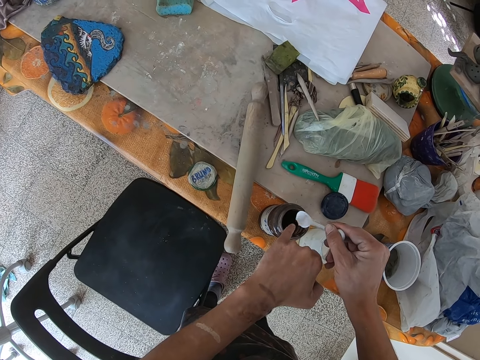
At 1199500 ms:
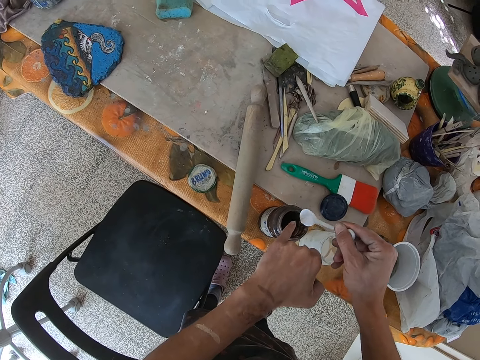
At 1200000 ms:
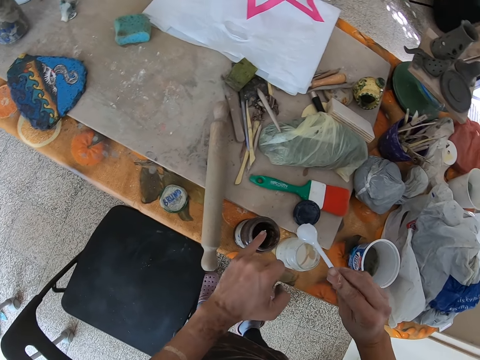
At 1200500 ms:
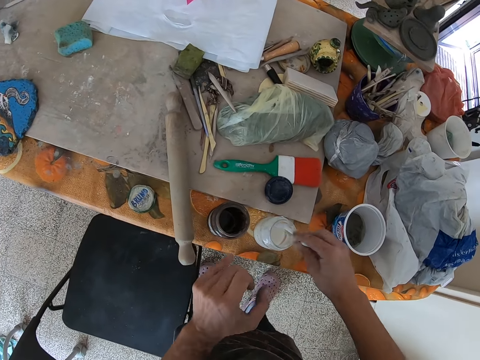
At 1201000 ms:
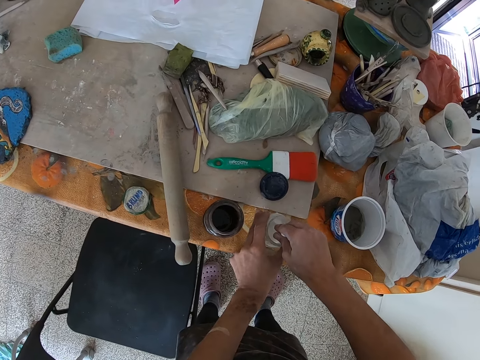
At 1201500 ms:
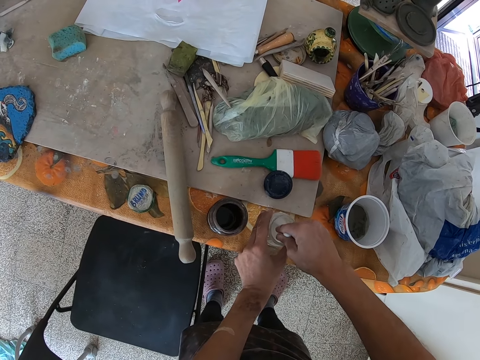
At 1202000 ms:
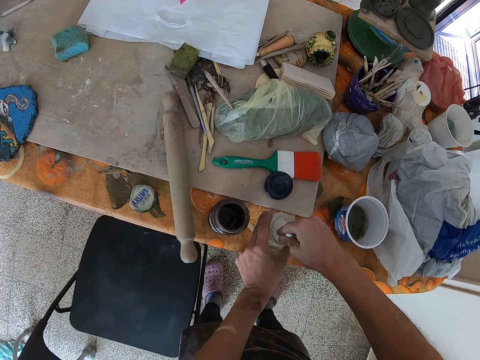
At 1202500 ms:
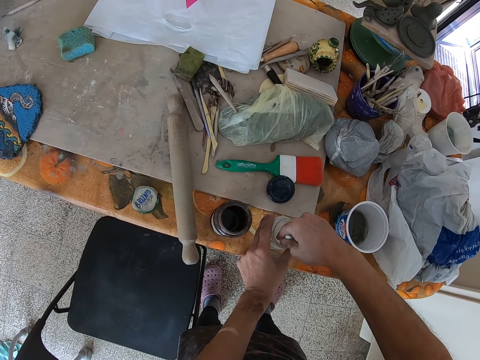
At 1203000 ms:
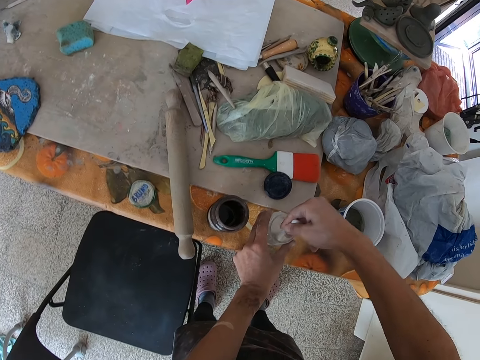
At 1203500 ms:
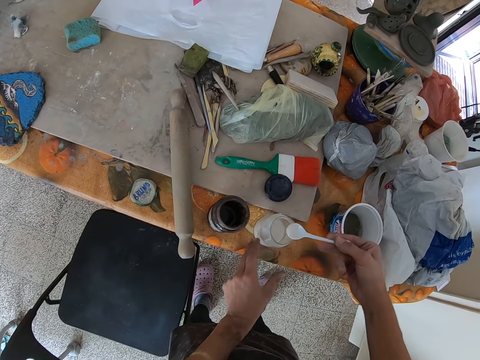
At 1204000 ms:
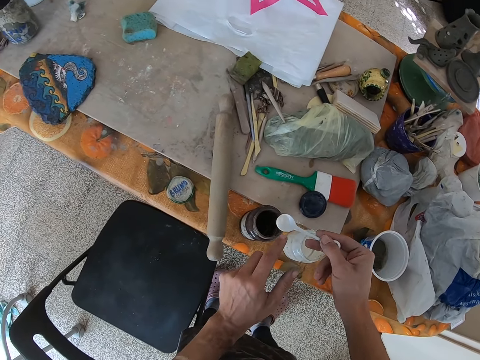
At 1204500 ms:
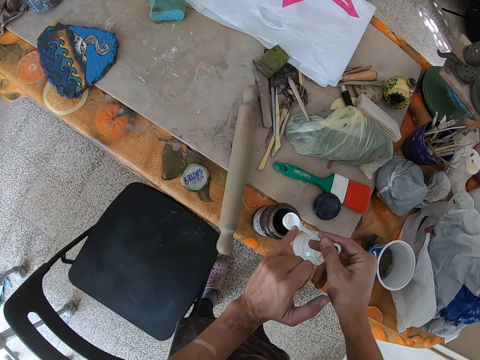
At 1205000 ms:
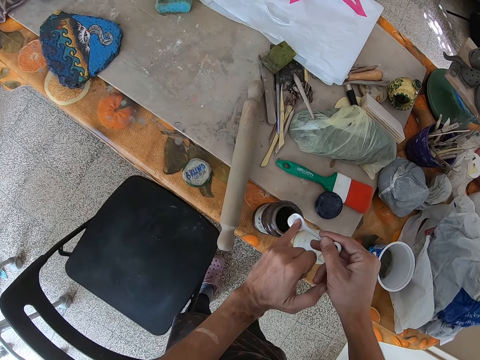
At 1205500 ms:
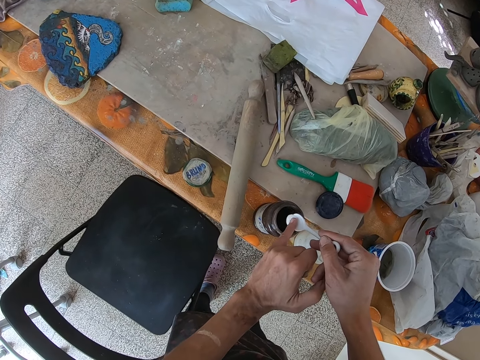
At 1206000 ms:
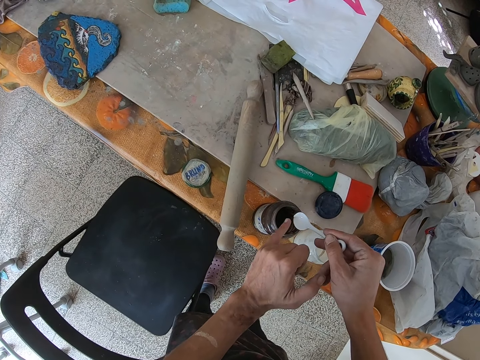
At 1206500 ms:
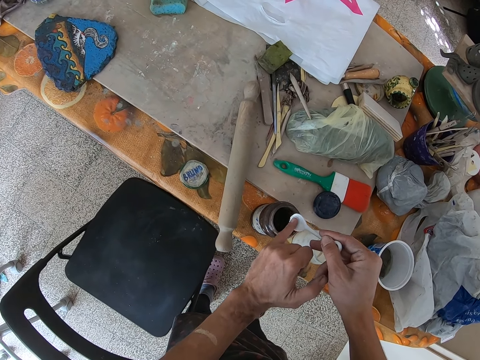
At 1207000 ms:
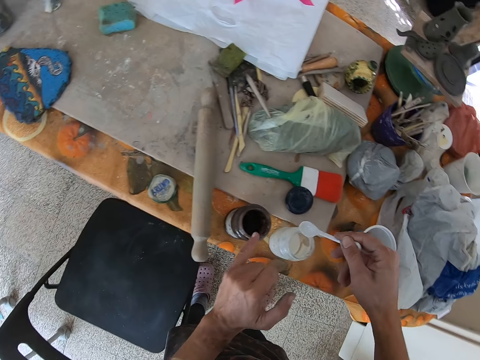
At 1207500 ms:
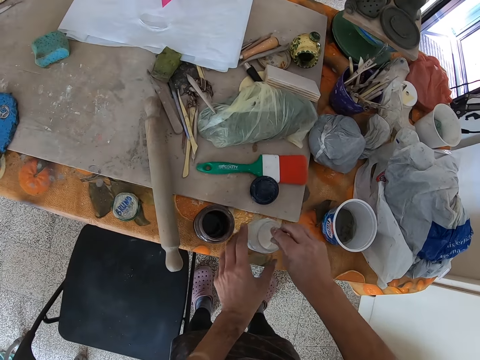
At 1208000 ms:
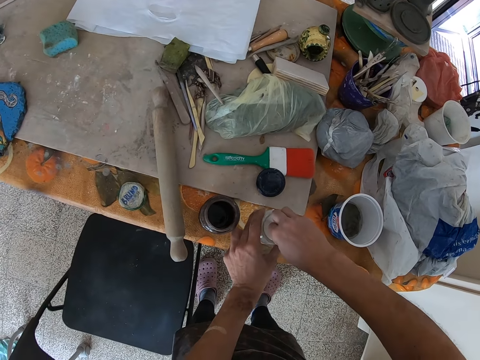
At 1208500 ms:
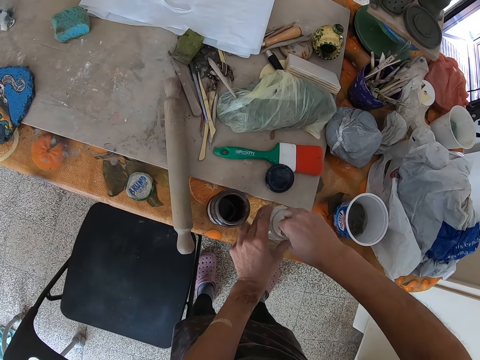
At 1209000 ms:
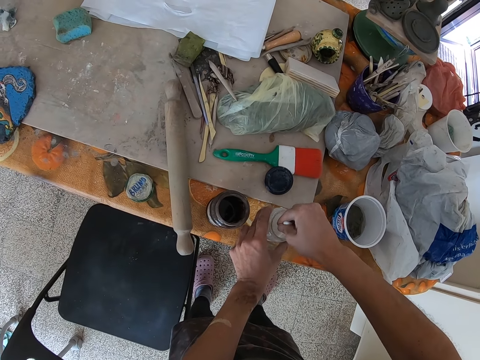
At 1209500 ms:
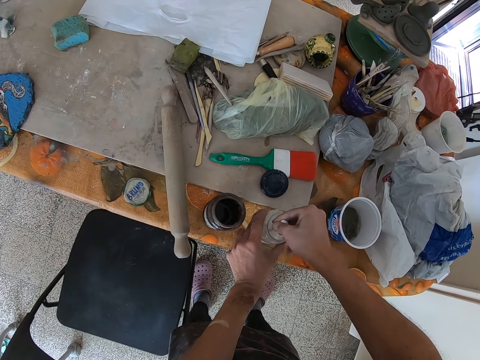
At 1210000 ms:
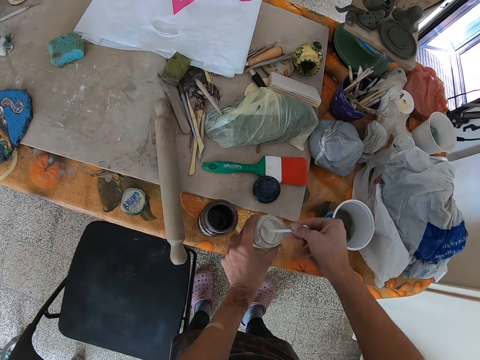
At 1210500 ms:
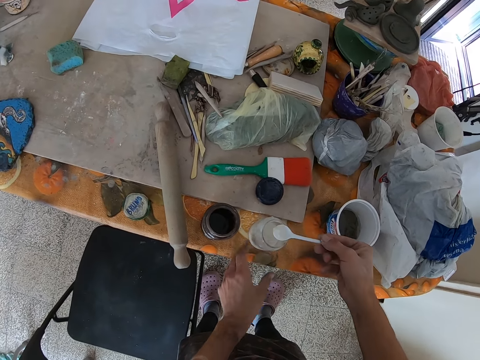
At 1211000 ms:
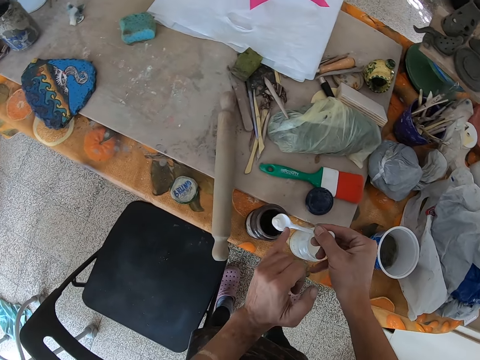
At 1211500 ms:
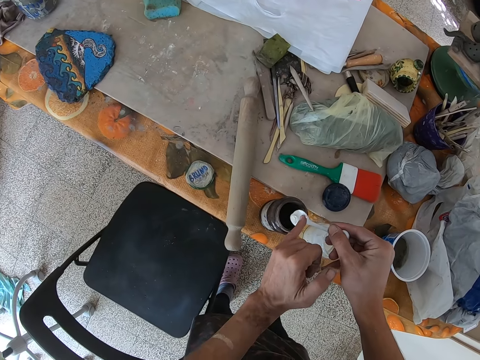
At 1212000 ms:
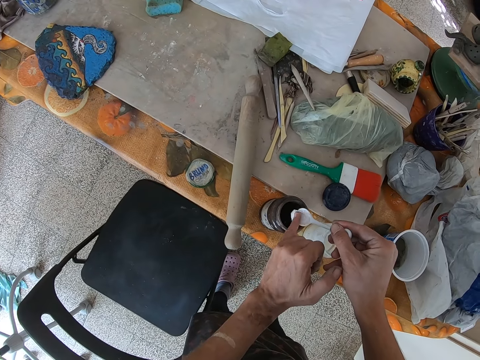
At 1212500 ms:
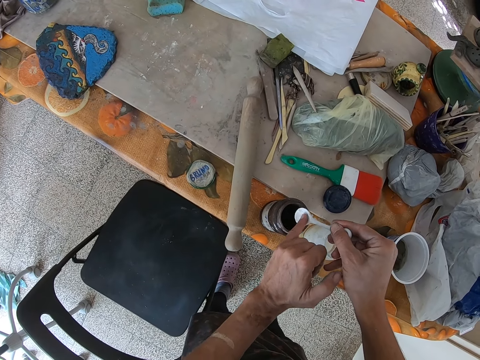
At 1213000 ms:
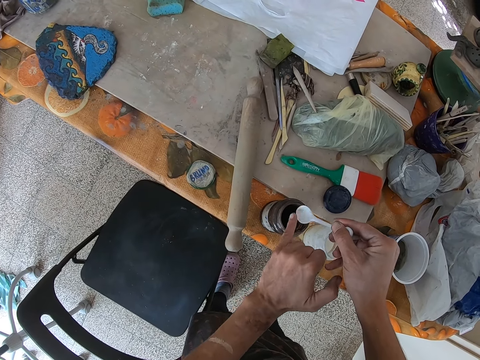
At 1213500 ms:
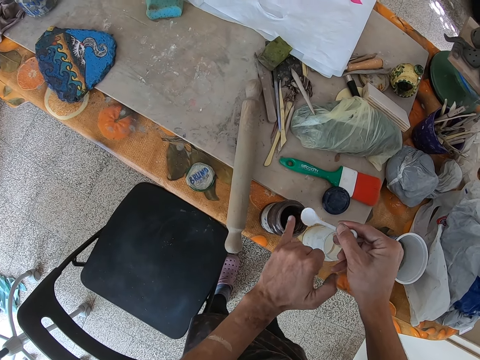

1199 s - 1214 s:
The camera wearer looks at the spoon. She dips the spoon in the tin. She scoops paint from the jar with the spoon in her right hand. She holds the tin with the left hand. She stretches the little finger. She puts the paint in the spoon in her right hand into the paint jar on the table with her left hand. She removes something from the spoon with a finger. She dips the spoon in the tin. She holds the tin with the left hand. She scoops paint from the jar with the spoon in her right hand. She puts the paint in the spoon in her right hand into the paint jar on the table with her left hand. She removes something from the spoon with a finger.

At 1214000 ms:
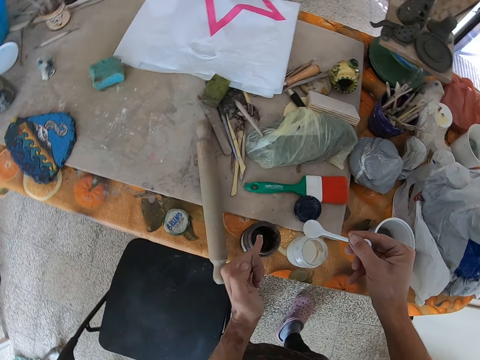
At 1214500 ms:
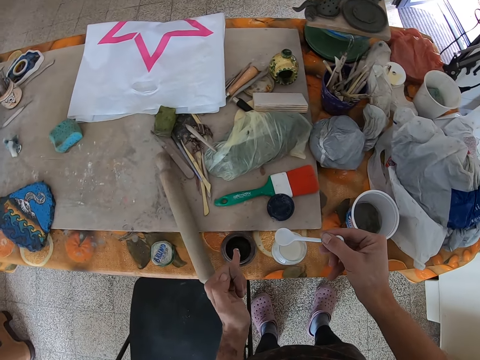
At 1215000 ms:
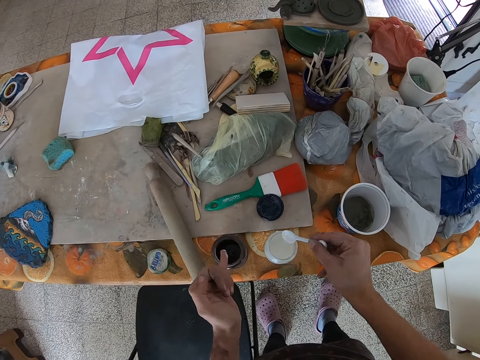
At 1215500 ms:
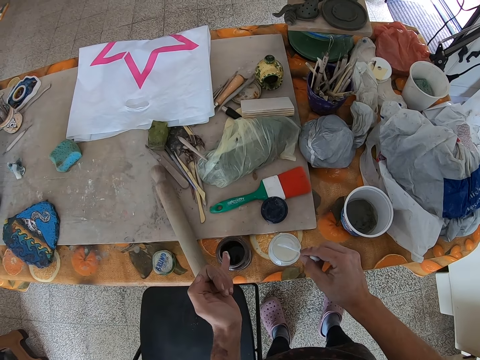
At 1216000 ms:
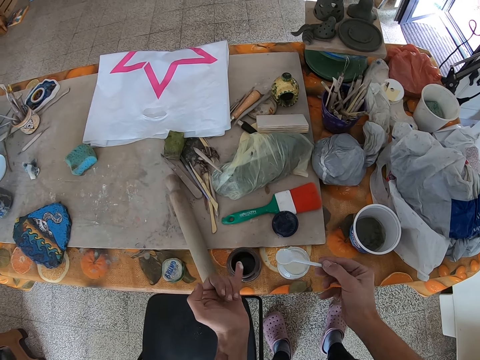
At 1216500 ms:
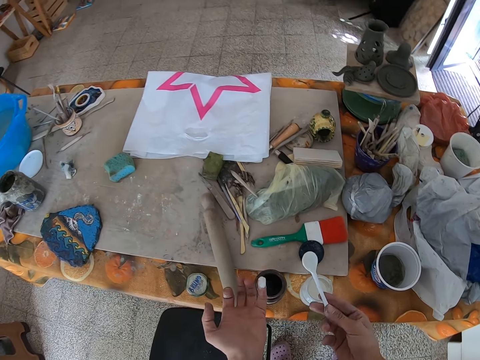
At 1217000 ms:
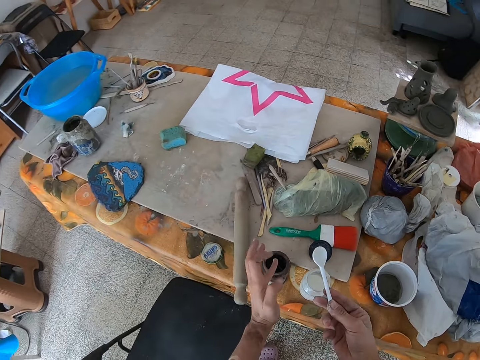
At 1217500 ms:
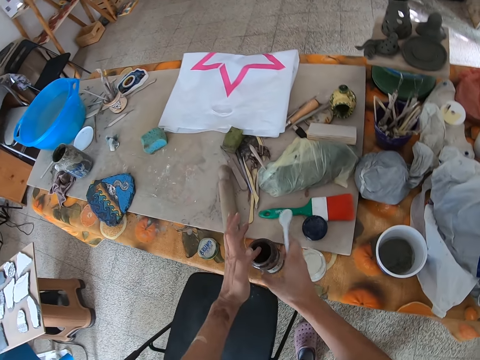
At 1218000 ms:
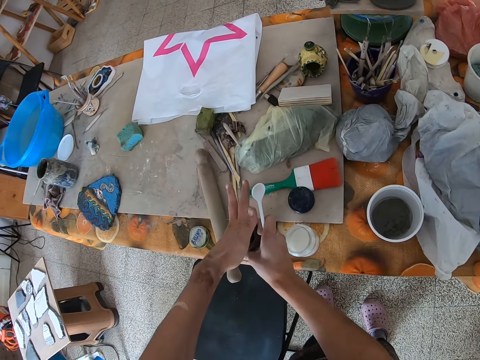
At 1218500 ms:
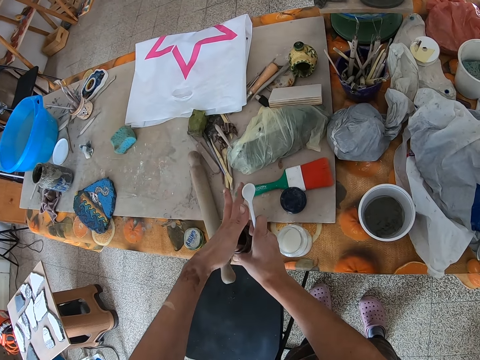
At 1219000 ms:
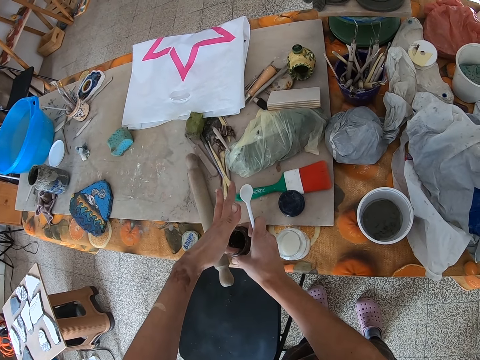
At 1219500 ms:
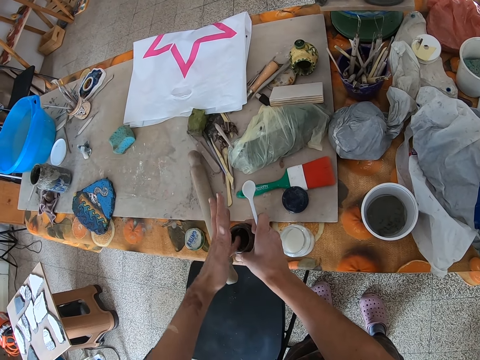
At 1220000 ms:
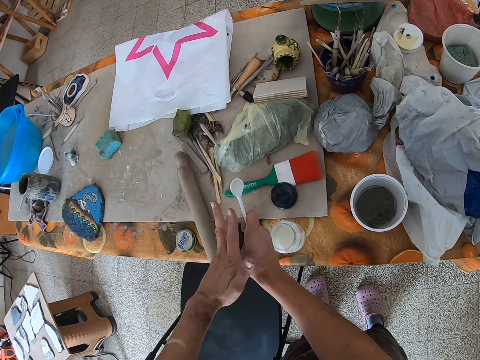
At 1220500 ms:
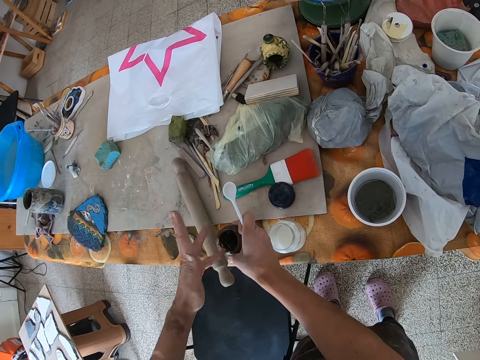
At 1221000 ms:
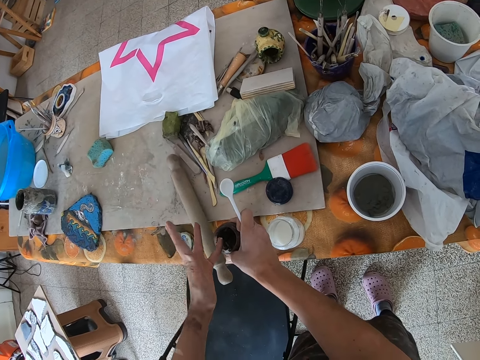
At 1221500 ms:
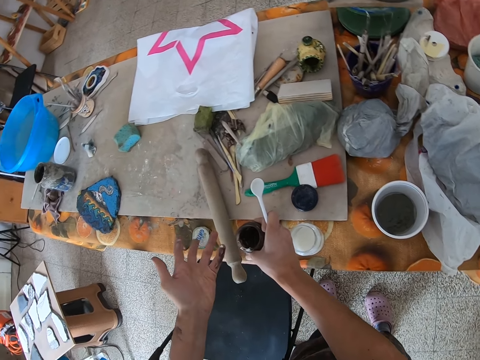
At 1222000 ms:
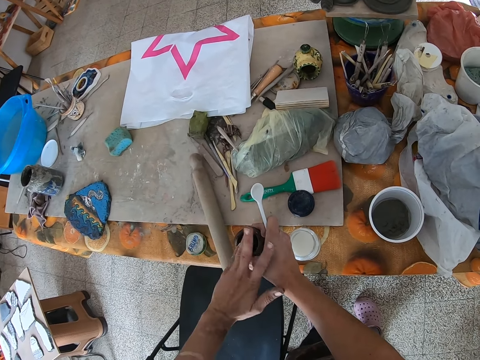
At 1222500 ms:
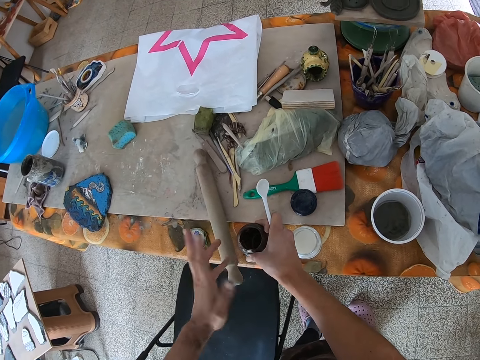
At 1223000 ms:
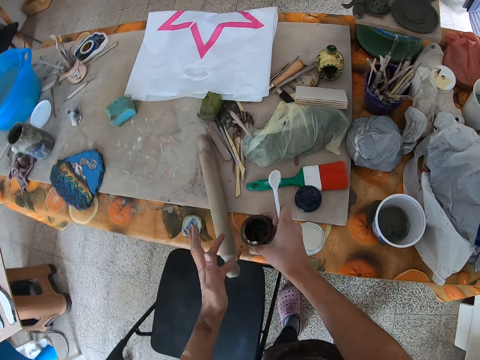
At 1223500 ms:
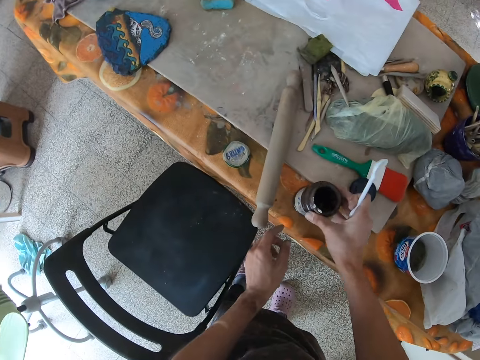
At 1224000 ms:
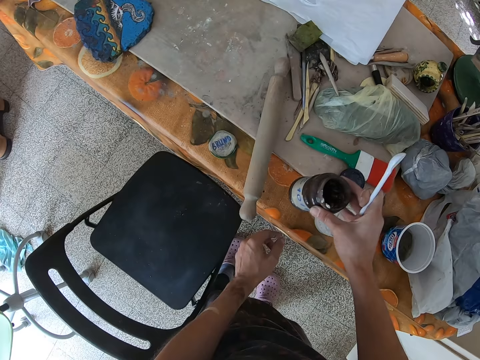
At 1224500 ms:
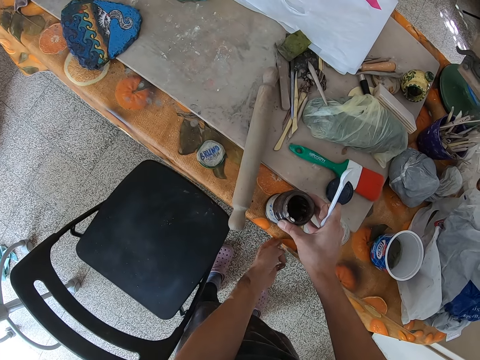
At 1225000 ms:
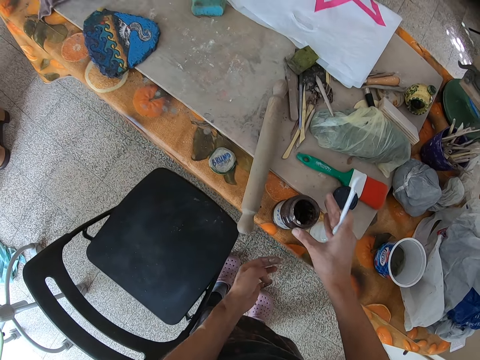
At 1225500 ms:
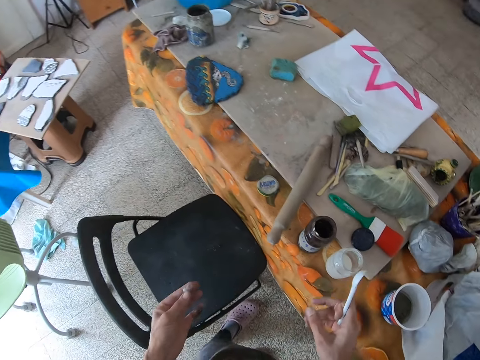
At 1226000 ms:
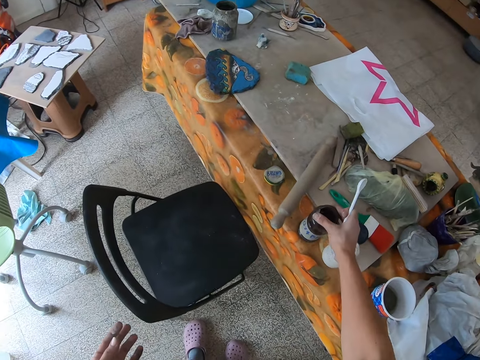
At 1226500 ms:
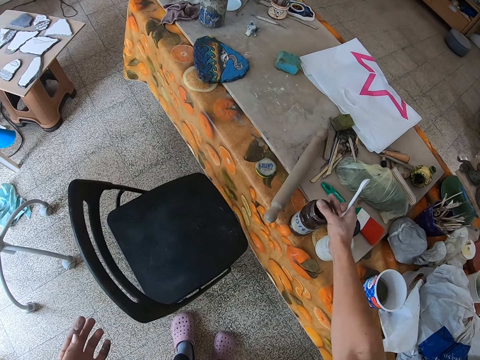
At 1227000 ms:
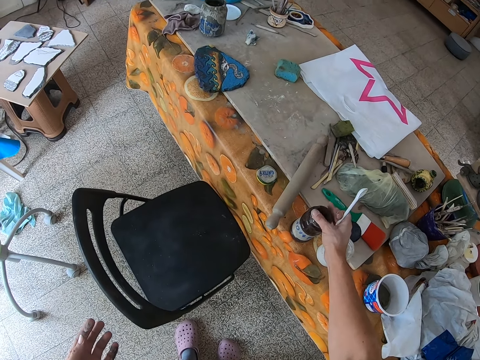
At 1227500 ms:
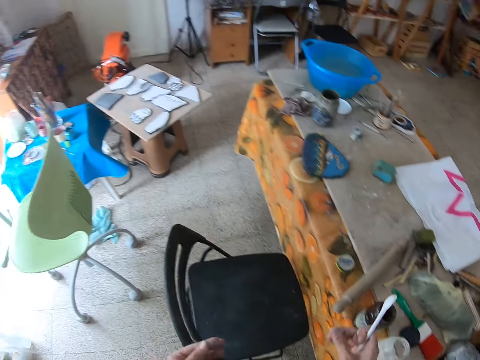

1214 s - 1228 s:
The camera wearer puts the spoon in the tin. She removes the spoon from the tin. She looks at the hand. She rubs her left finger in the paint jar on the table. She lifts the tin with the hand. She touches the table with her left hand. She places the paint jar on the table with her right hand. She touches the table with a finger. She touches the tin with the hand.
